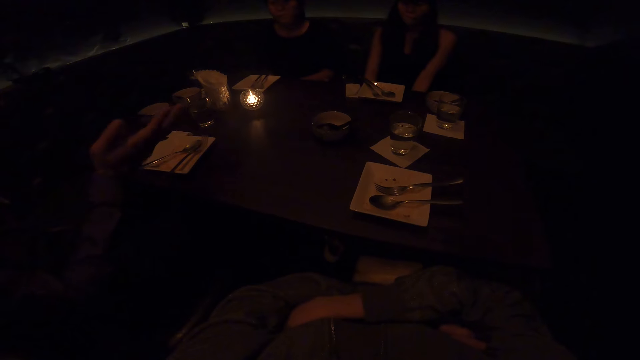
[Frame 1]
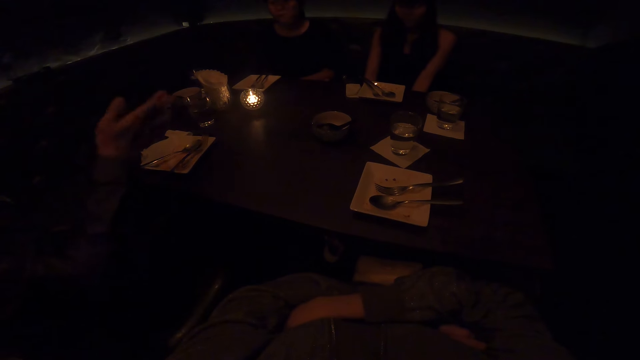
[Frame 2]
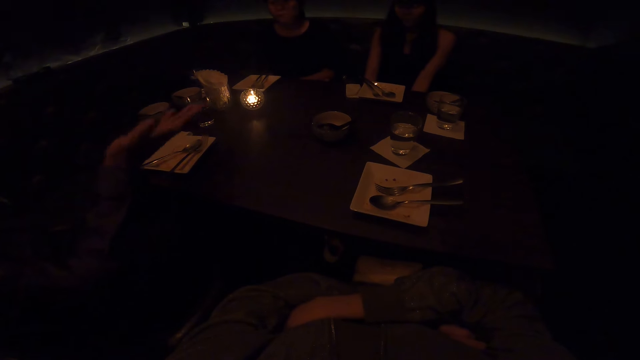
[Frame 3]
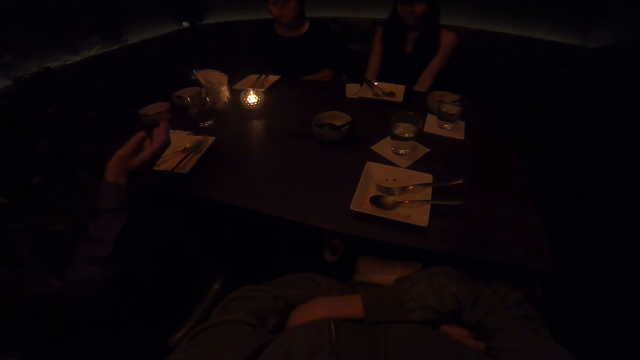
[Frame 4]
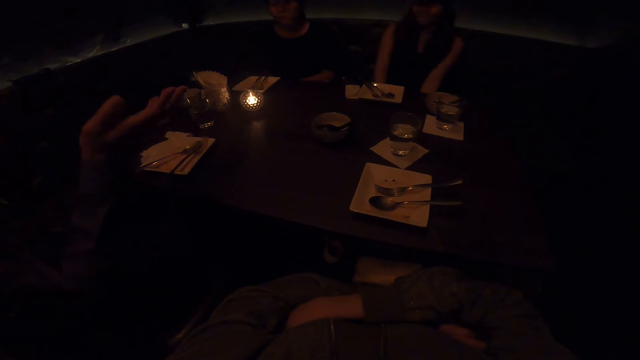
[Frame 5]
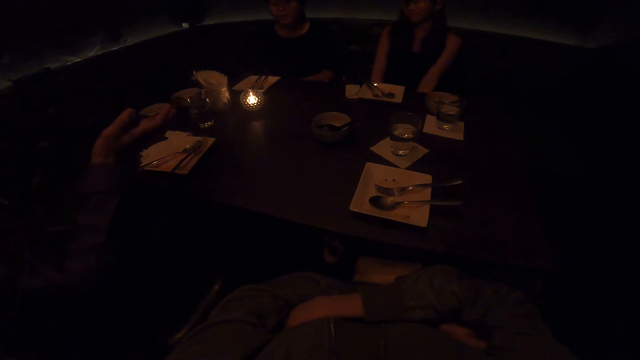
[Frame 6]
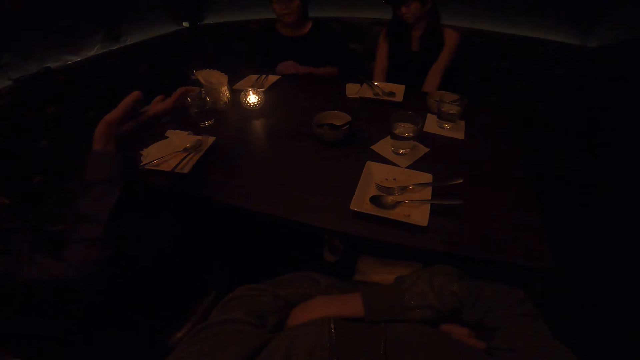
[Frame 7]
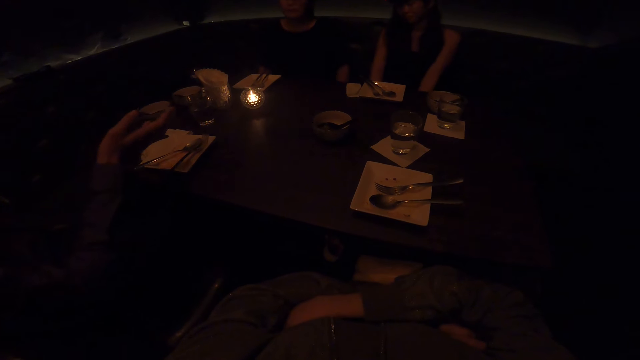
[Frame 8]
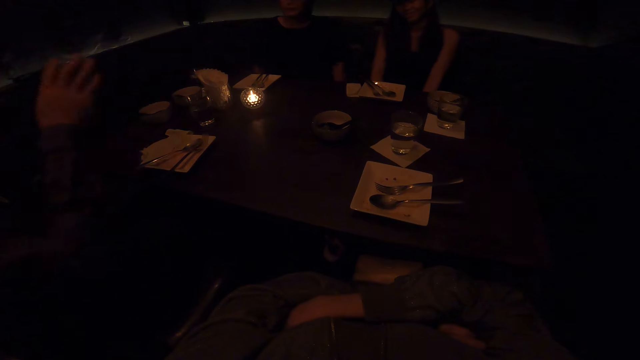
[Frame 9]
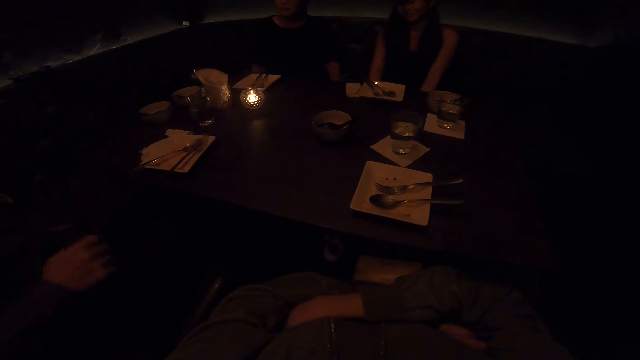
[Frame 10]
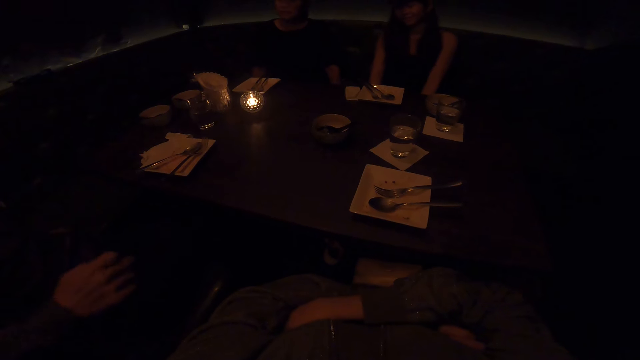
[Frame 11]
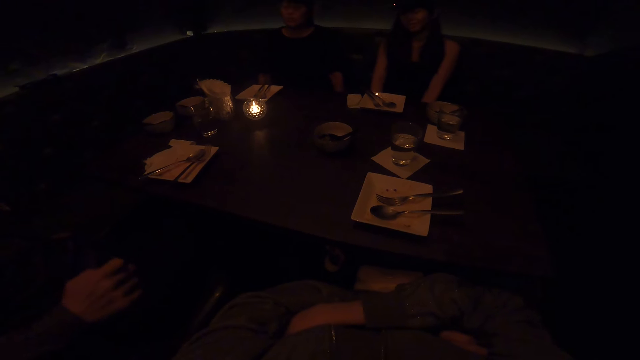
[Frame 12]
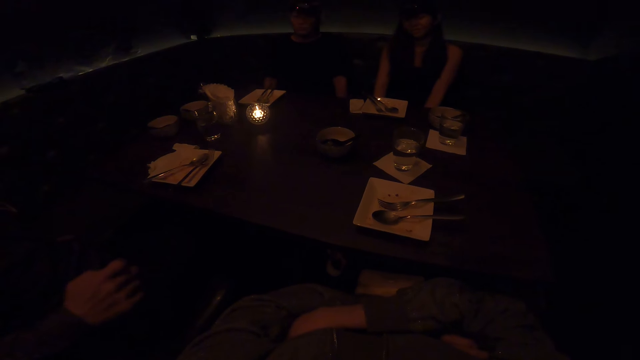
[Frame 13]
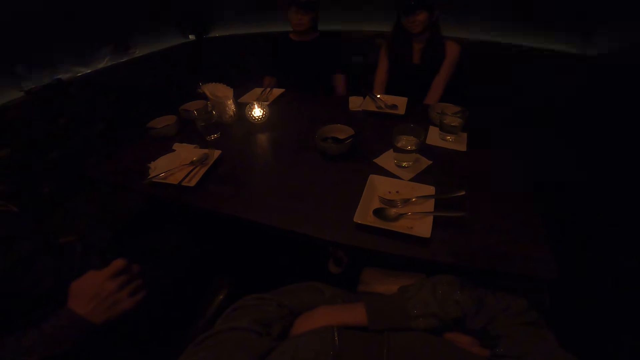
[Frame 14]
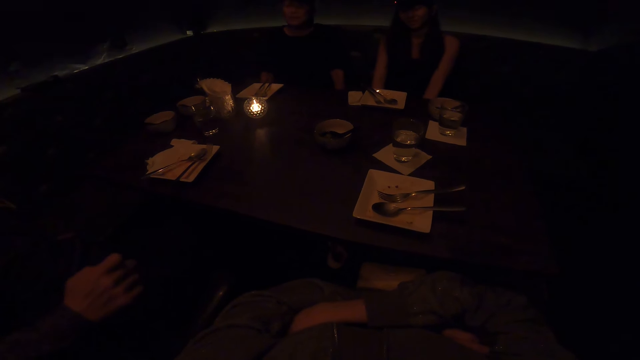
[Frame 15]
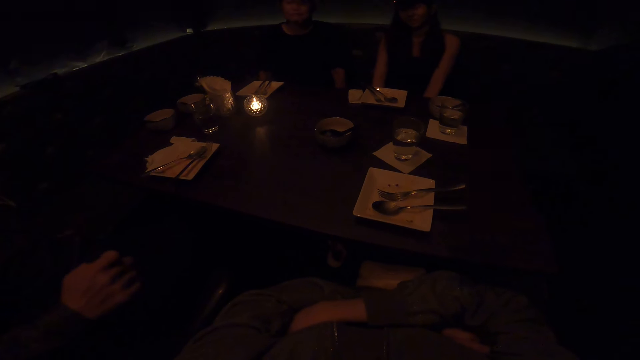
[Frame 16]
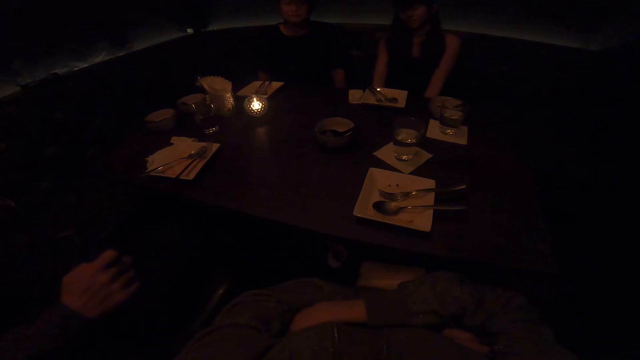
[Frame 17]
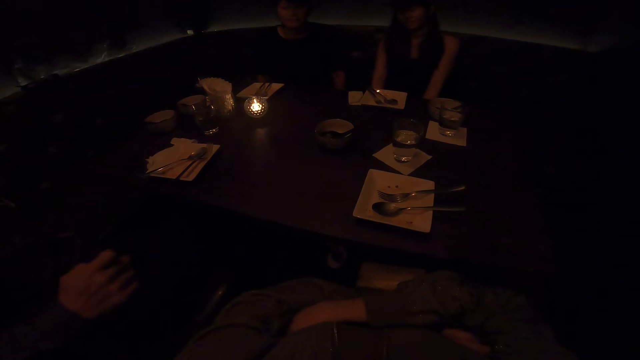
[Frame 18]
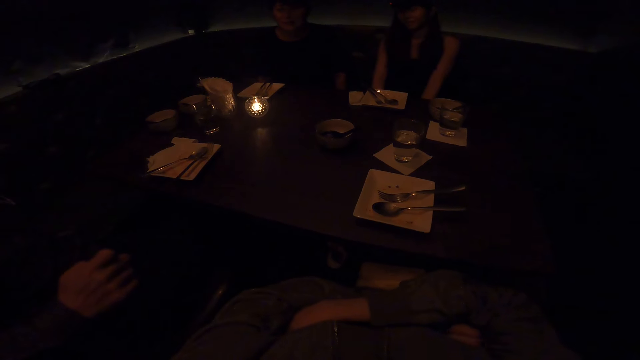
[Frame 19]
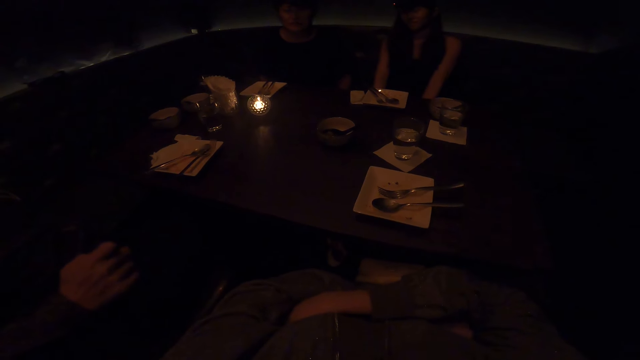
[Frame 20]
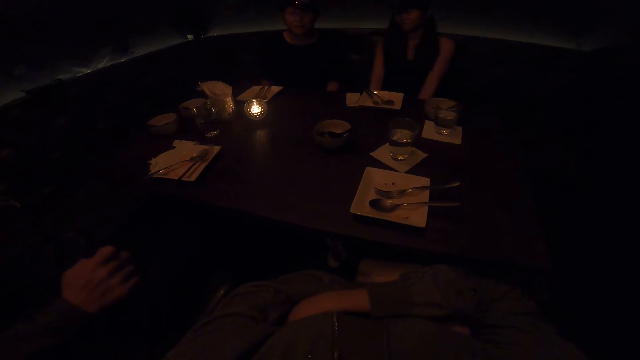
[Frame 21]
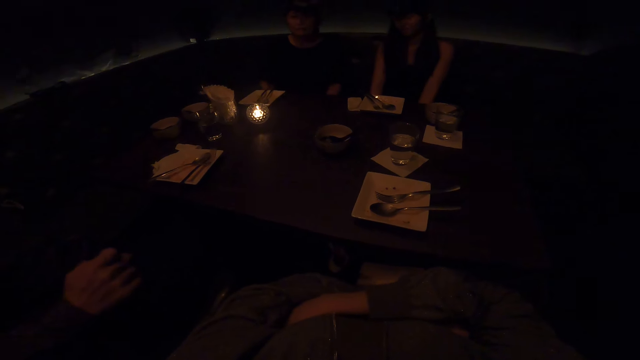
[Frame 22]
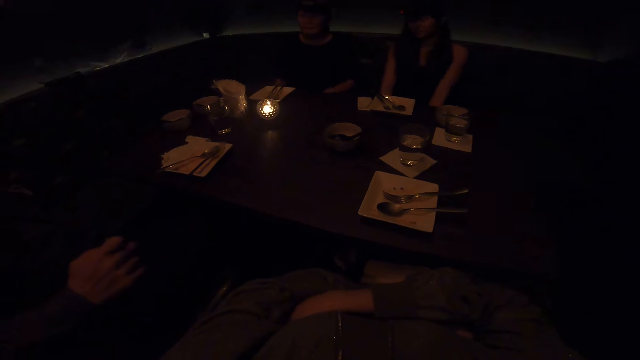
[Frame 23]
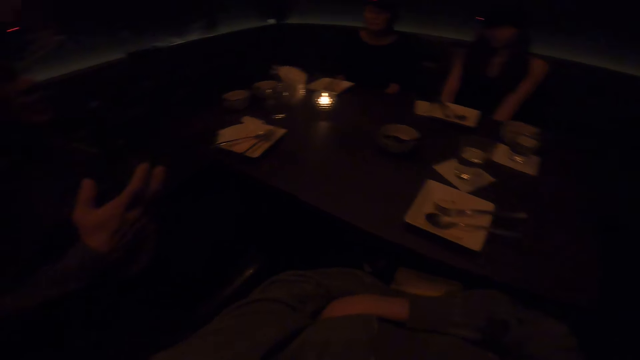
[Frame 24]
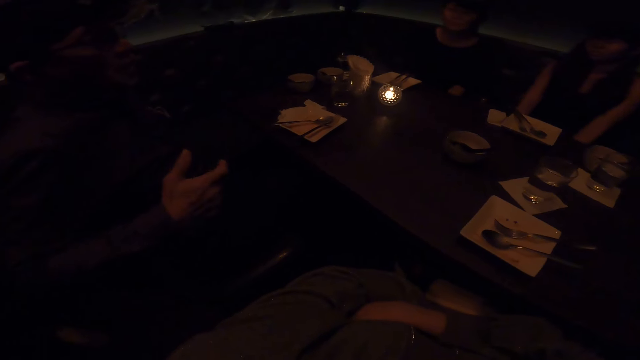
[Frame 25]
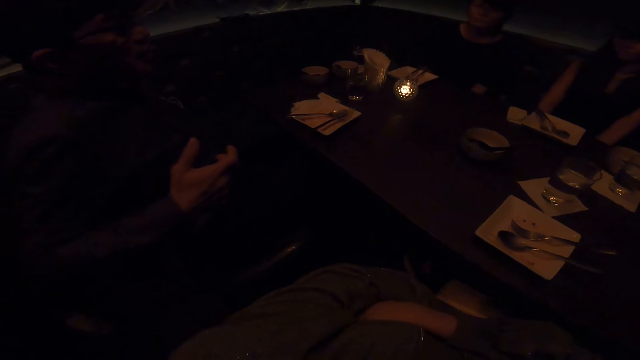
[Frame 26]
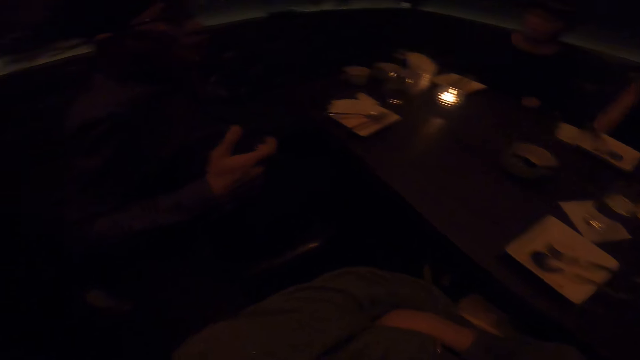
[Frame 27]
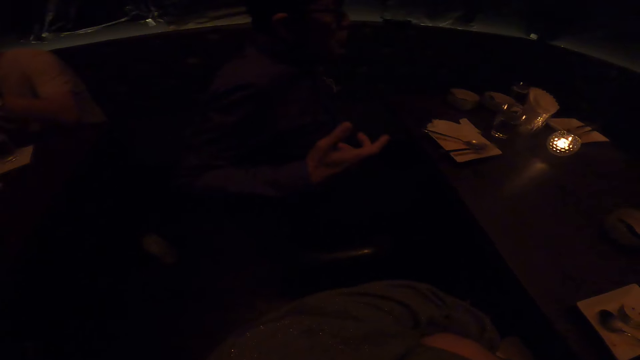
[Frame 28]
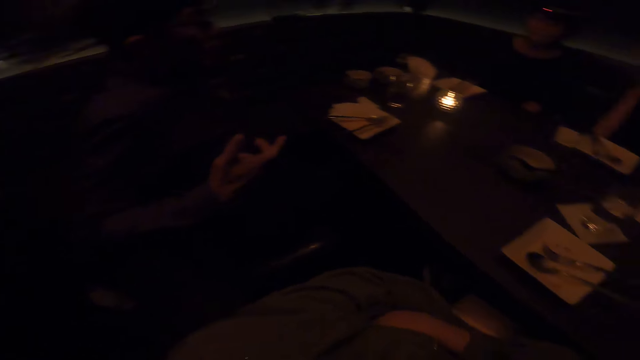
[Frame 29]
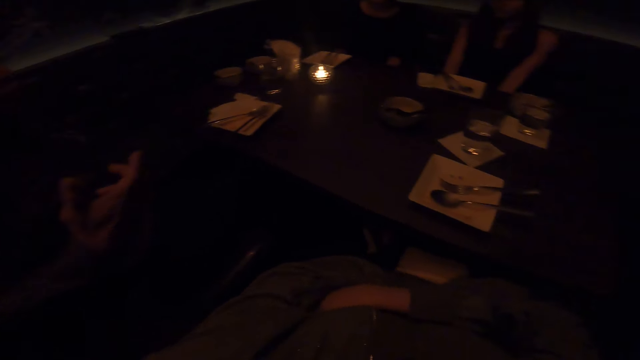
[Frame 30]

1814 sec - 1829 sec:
The camera wearer looks at a lady. A man interacts with the camera wearer.

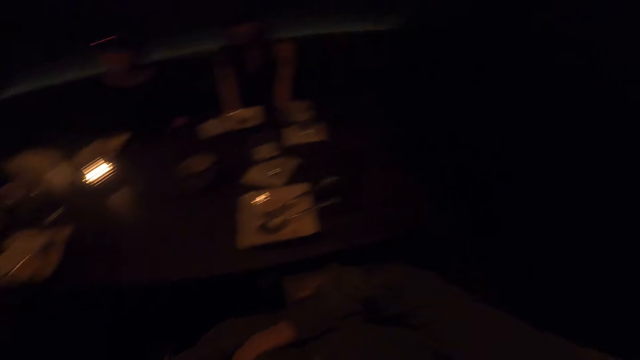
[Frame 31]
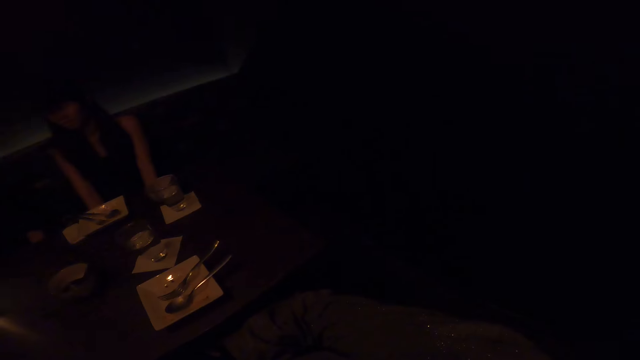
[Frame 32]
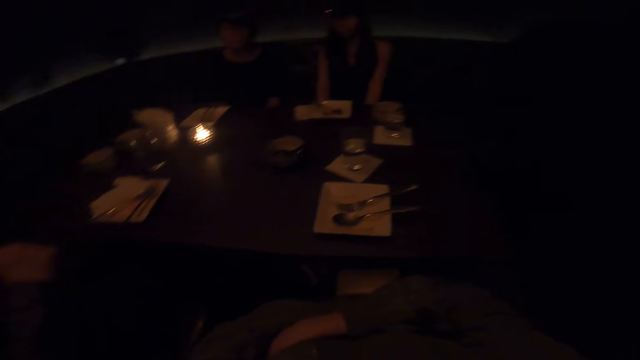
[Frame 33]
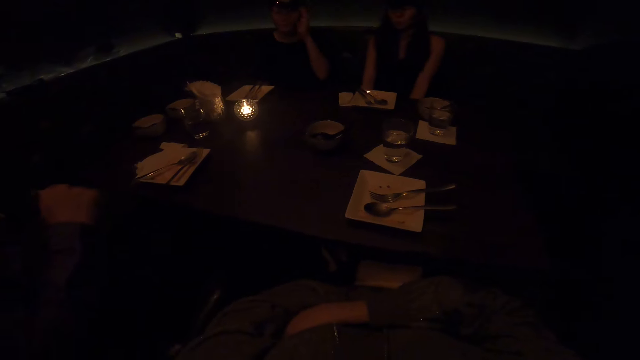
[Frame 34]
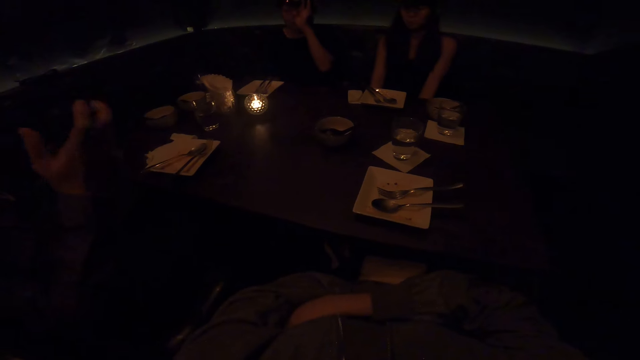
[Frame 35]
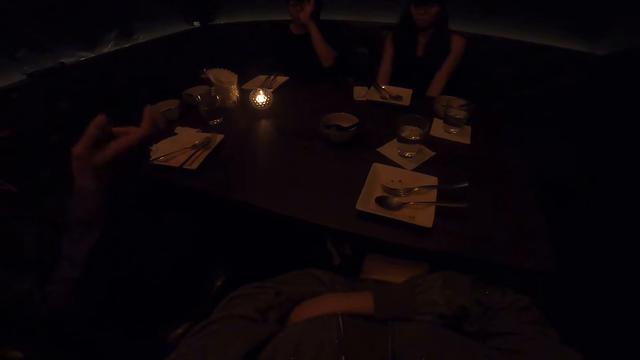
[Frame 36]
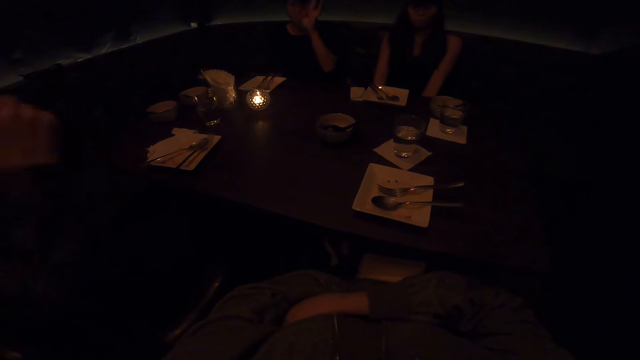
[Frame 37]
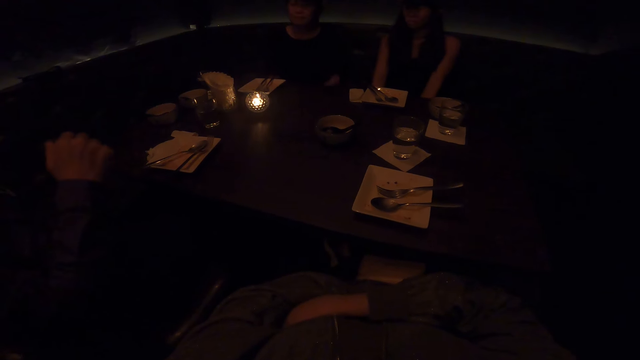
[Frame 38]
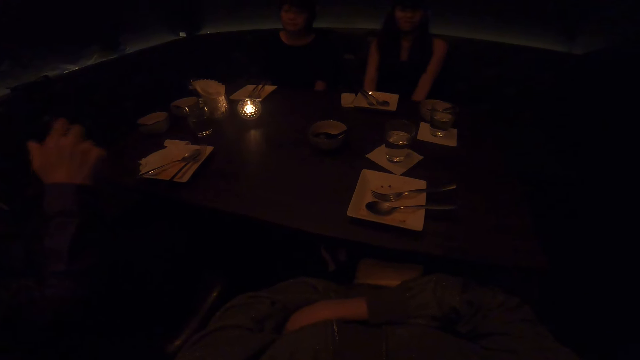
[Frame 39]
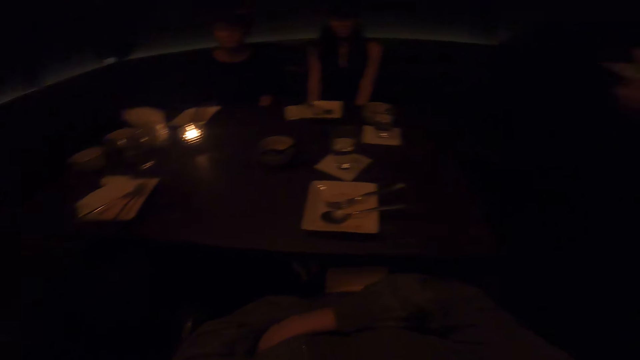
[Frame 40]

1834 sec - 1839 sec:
A woman adjusts her eyeglasses with her hand. A man interacts with the woman.
